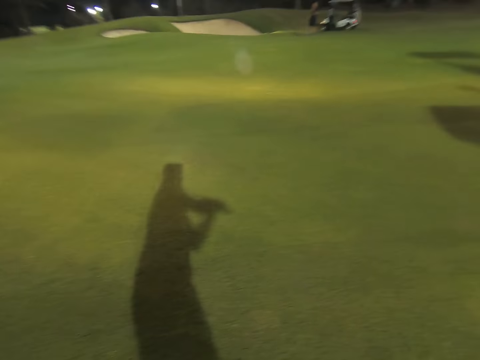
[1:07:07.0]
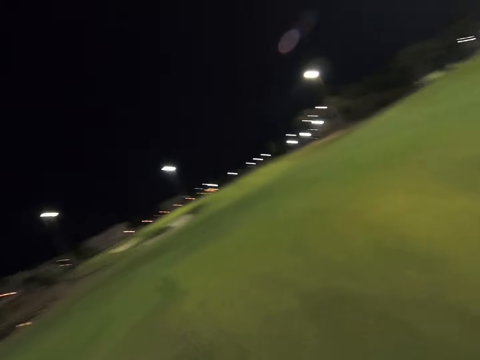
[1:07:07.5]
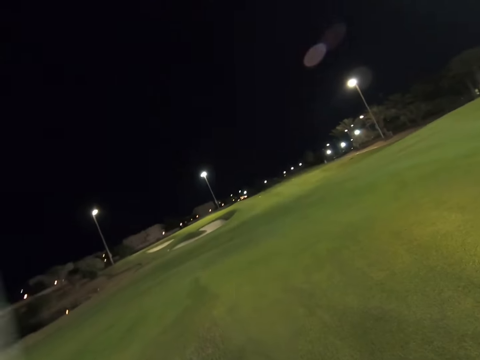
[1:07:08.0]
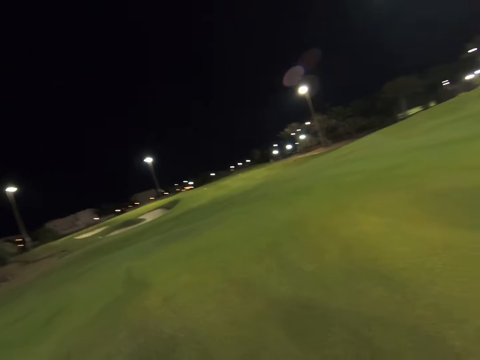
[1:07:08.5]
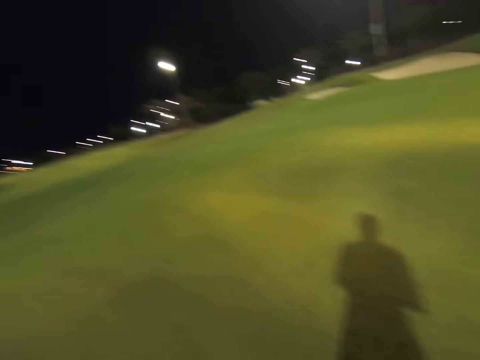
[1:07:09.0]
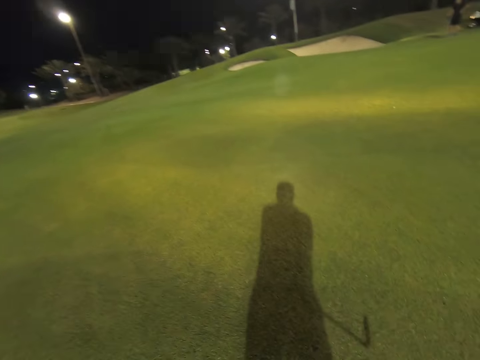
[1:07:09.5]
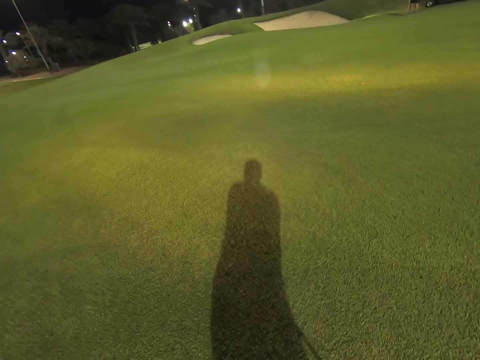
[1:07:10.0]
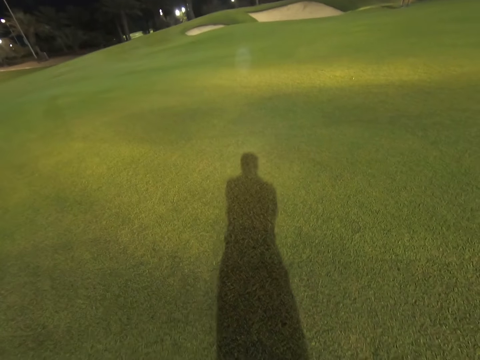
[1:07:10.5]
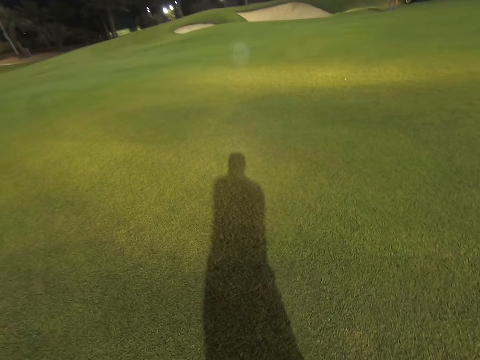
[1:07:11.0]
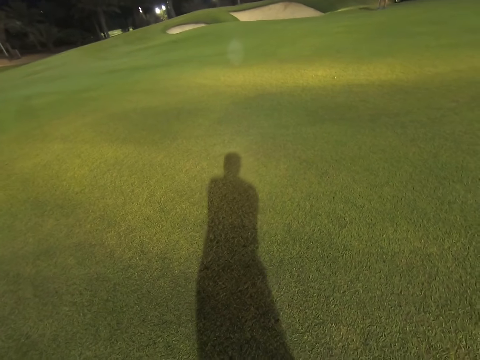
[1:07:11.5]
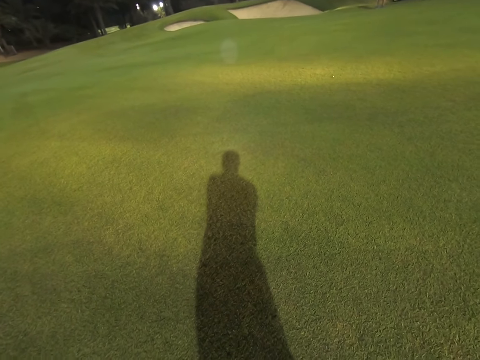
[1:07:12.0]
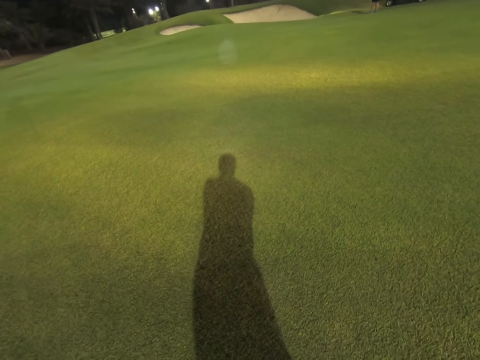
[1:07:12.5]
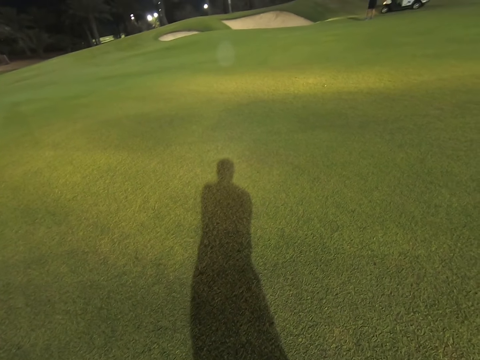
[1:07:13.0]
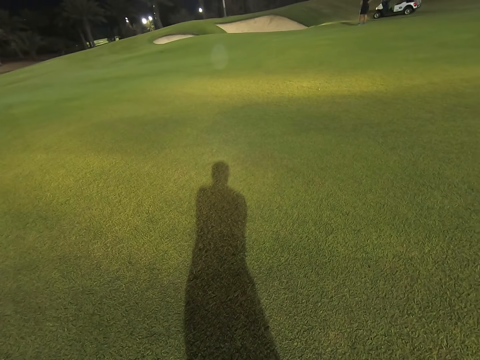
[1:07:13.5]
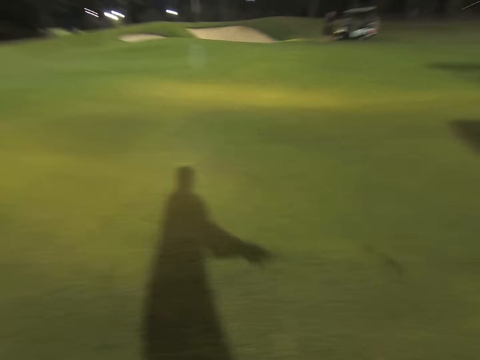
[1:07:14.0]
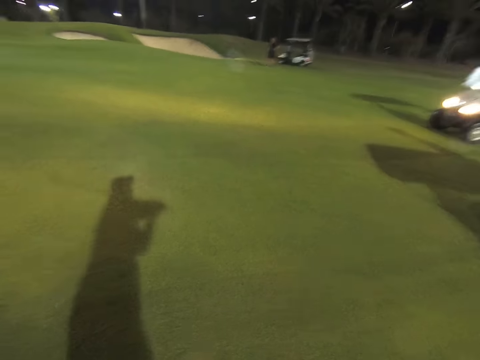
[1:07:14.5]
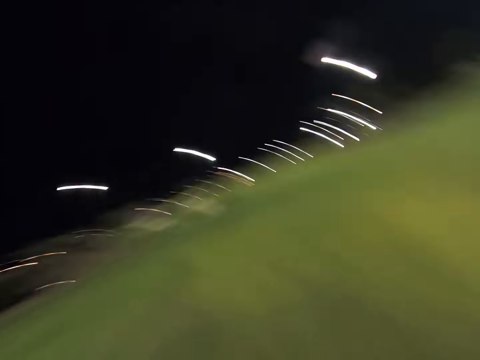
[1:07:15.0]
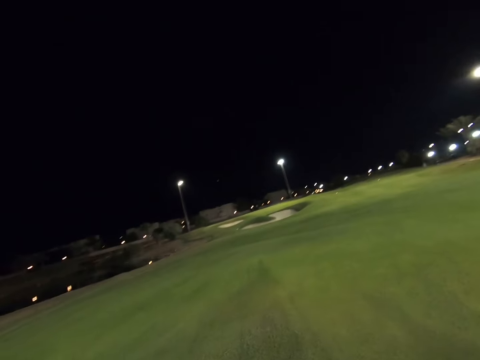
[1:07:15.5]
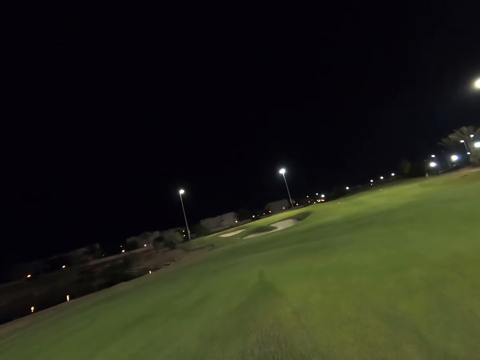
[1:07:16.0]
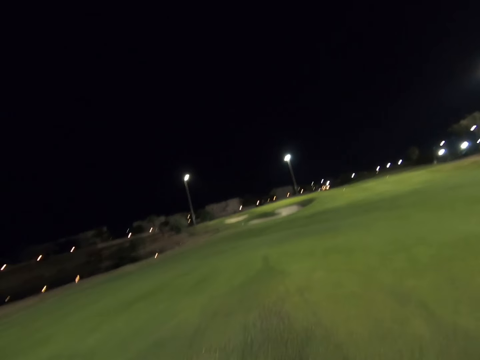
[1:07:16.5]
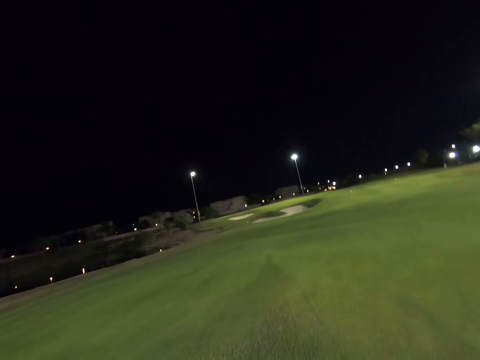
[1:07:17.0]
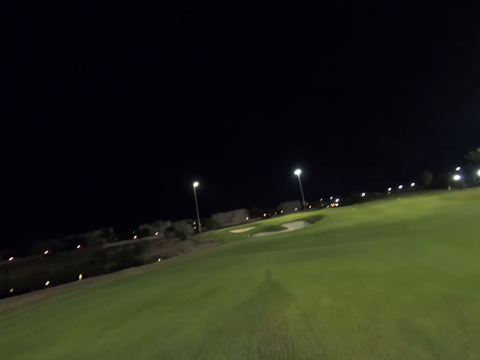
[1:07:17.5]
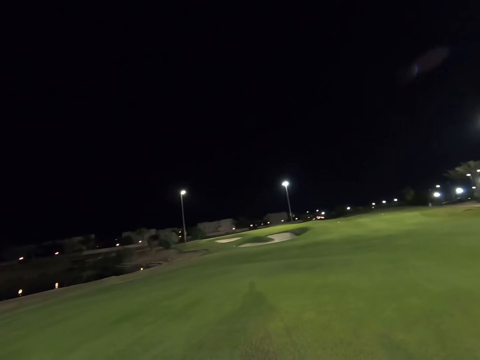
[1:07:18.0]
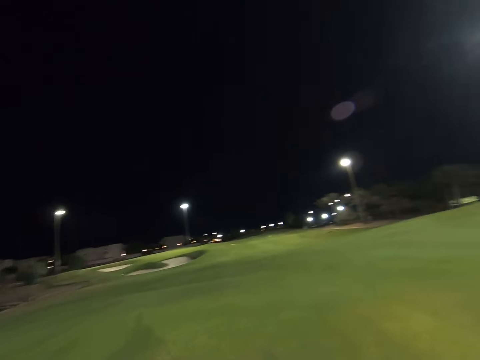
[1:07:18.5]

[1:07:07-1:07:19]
The camera wearer throws the ball. They hit a golf ball.

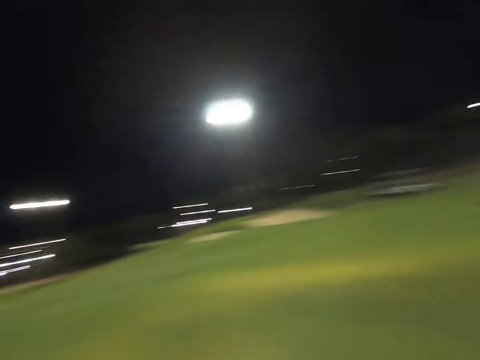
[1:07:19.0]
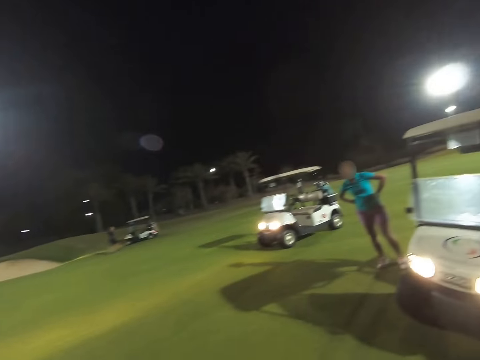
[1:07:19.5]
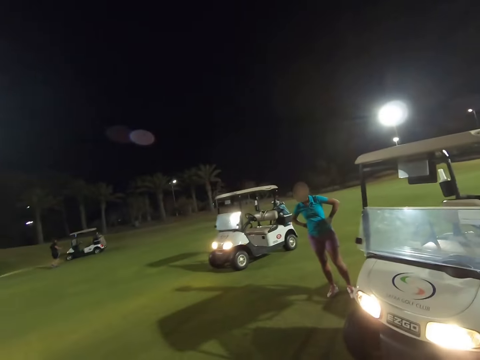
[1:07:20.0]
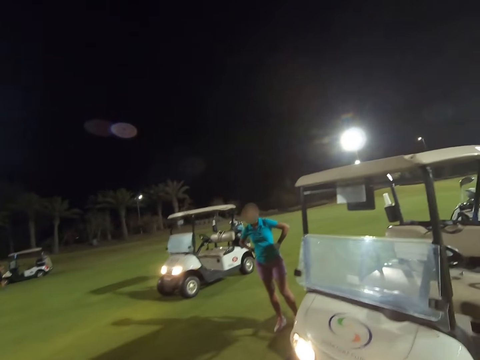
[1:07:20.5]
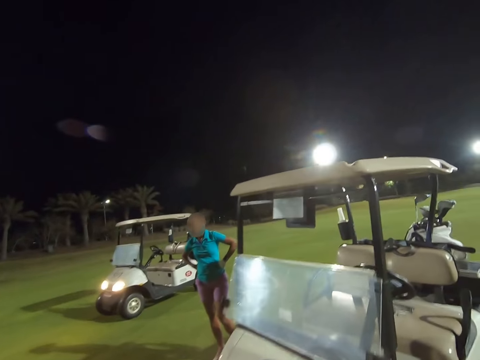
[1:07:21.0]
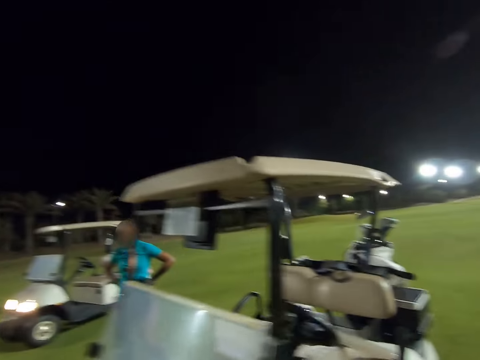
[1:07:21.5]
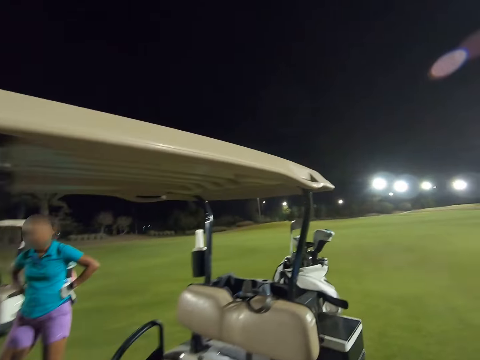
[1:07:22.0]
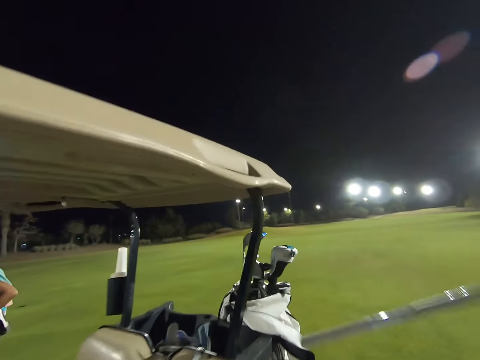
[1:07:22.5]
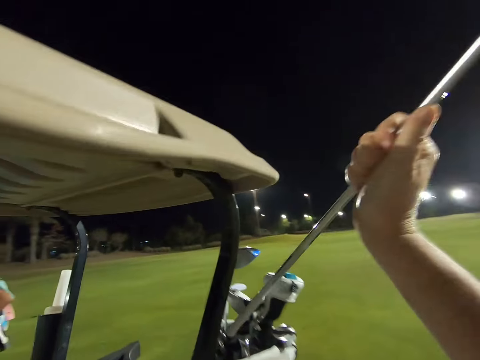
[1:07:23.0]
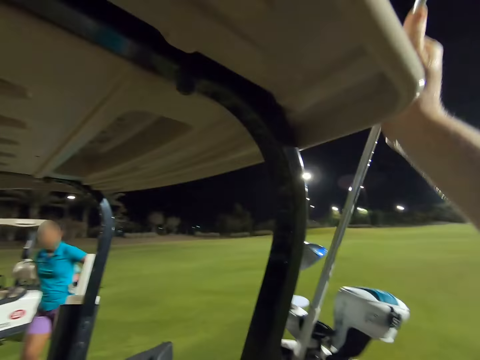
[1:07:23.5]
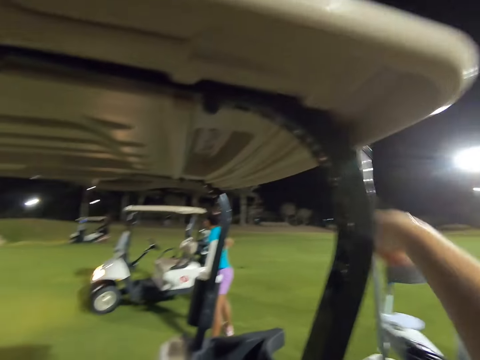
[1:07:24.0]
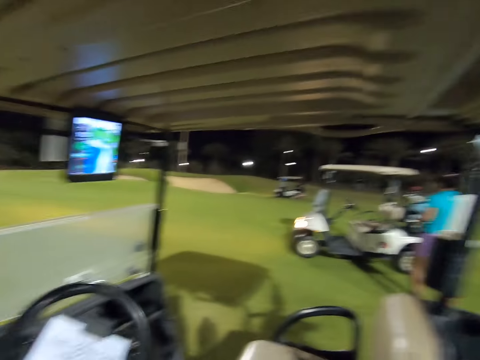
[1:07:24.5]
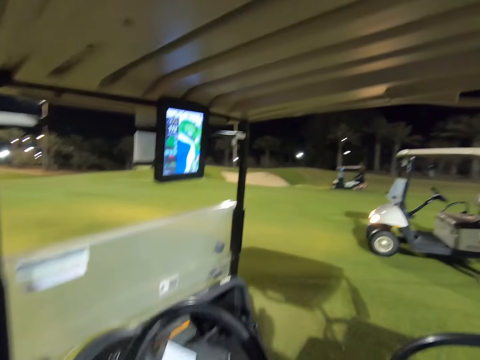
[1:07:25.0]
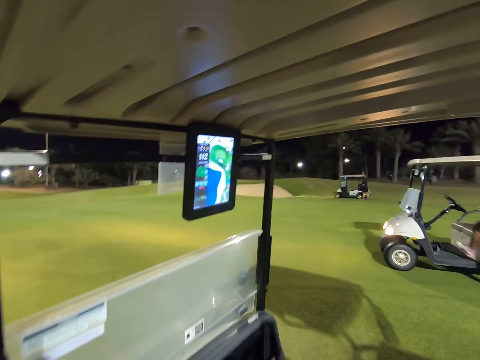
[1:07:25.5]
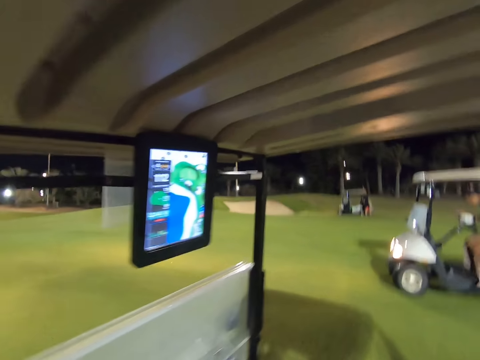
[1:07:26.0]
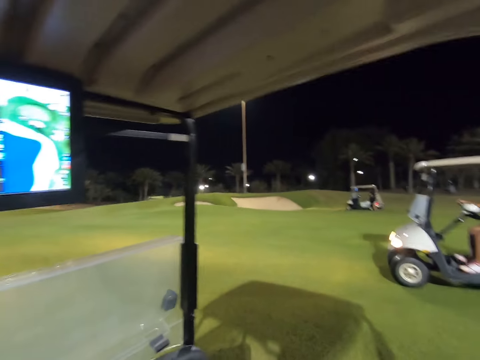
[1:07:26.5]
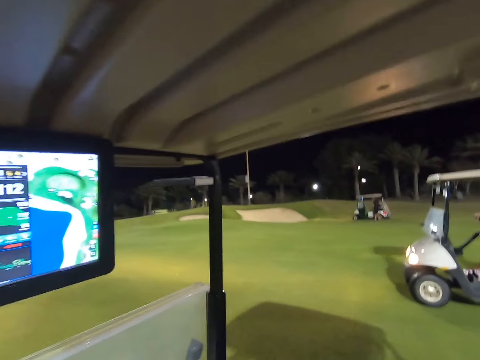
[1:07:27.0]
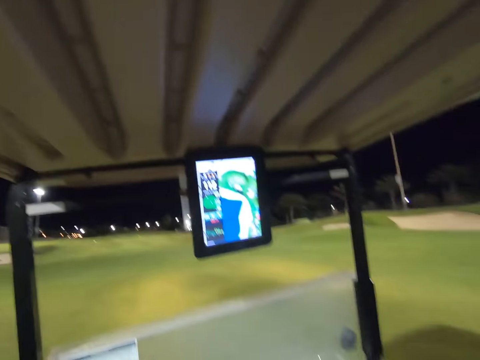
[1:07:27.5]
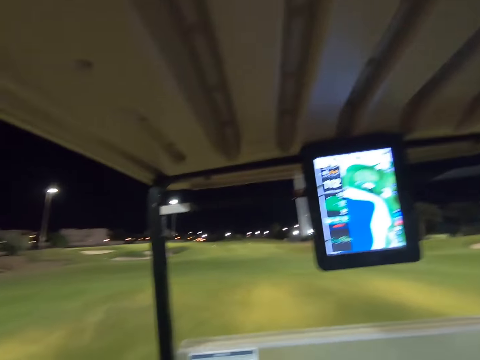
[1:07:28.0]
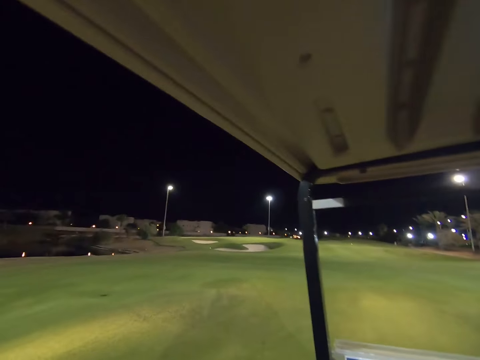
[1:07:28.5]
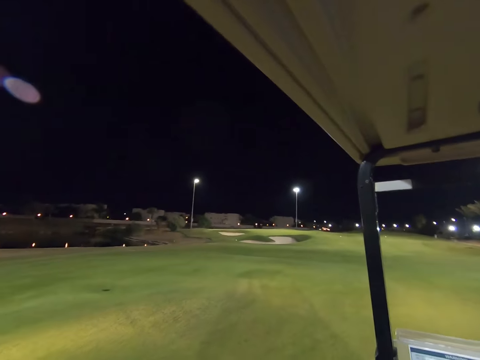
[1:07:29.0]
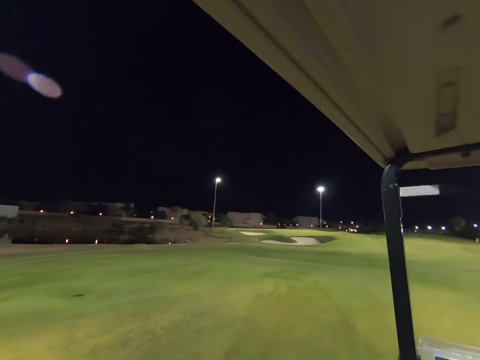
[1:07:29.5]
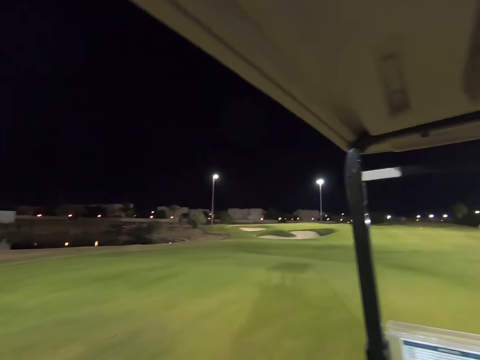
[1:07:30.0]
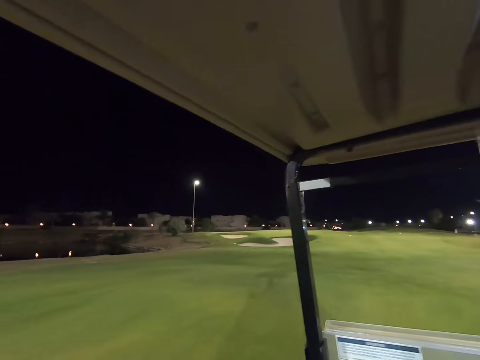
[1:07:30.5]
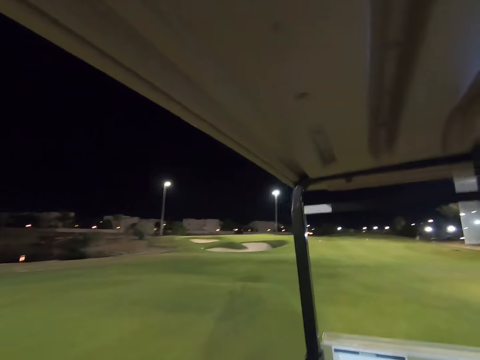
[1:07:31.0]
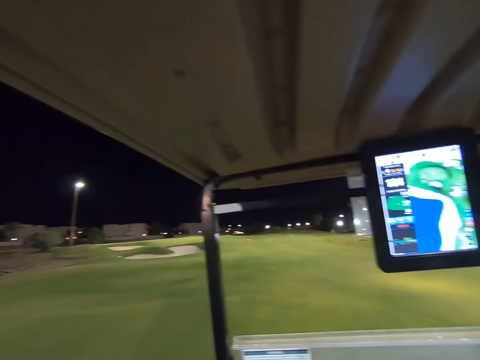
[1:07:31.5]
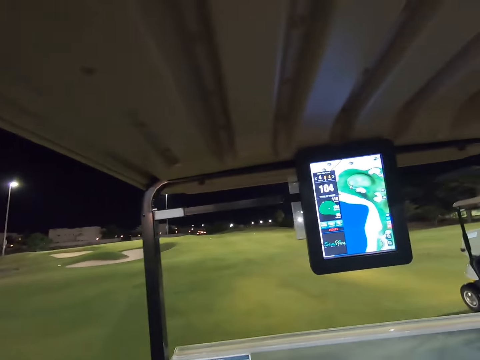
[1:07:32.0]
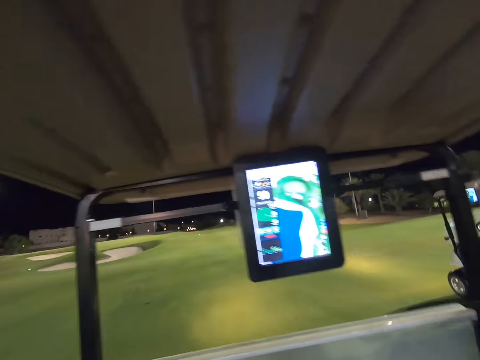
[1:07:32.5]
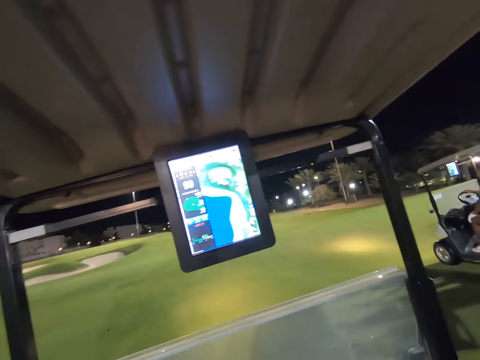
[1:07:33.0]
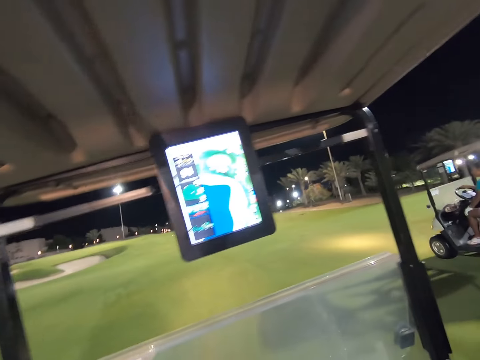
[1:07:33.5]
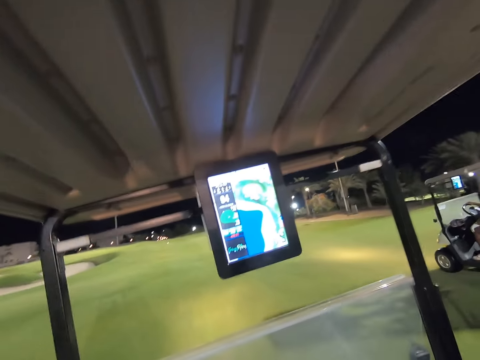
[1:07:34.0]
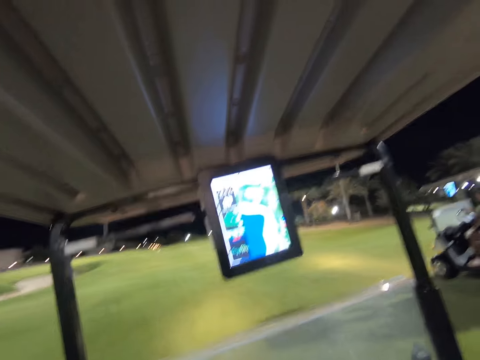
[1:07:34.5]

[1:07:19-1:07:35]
The camera wearer looks around the field. They put the golf club in the golf bag in the vehicle. They drive the golf cart through the golf course.
